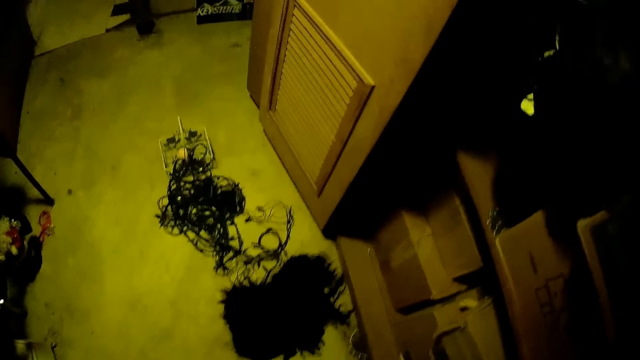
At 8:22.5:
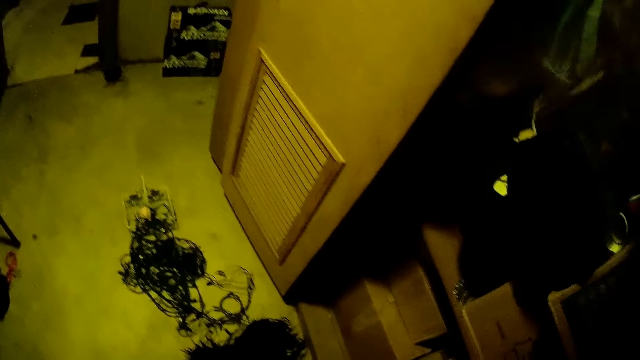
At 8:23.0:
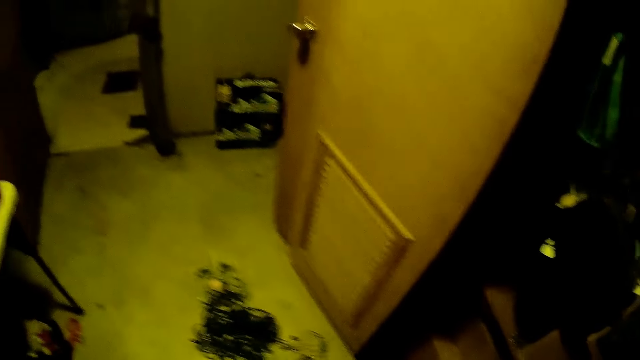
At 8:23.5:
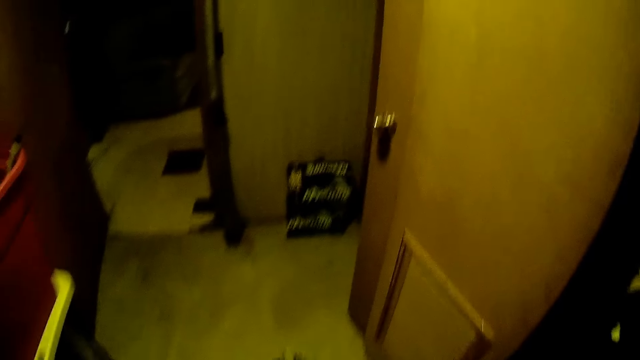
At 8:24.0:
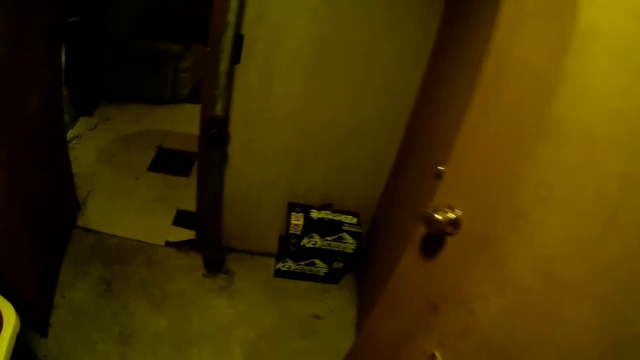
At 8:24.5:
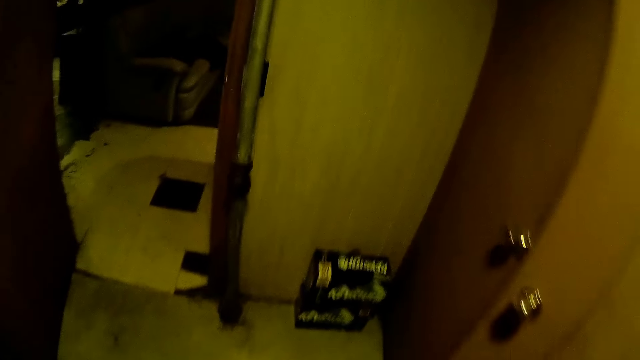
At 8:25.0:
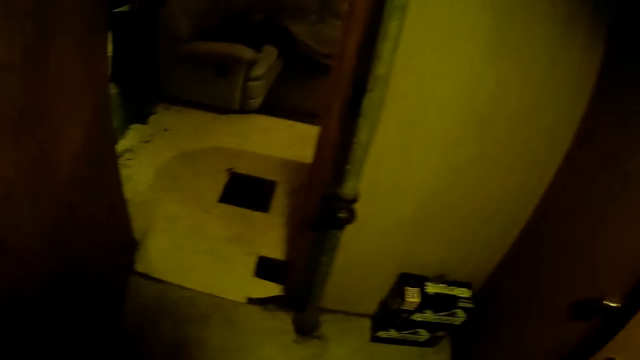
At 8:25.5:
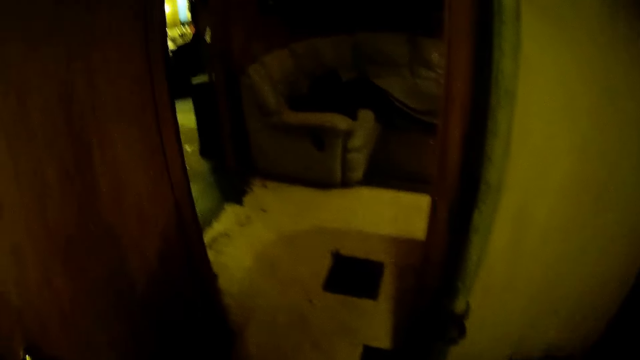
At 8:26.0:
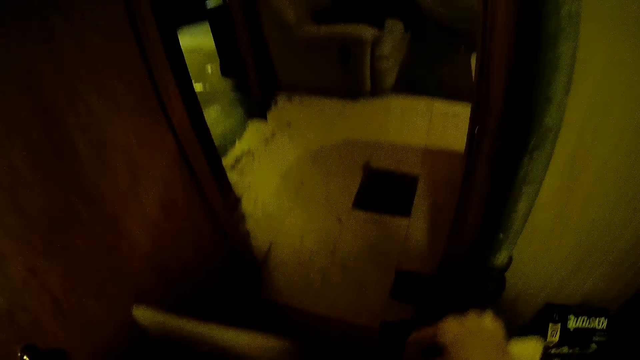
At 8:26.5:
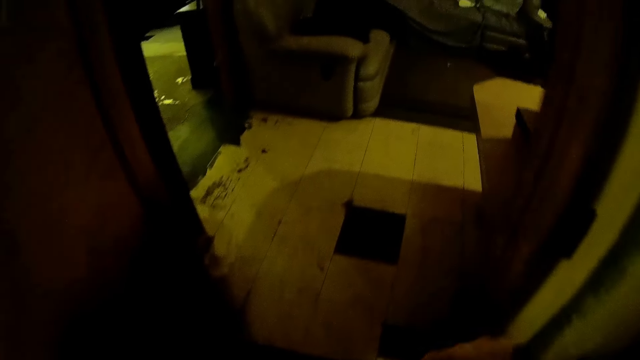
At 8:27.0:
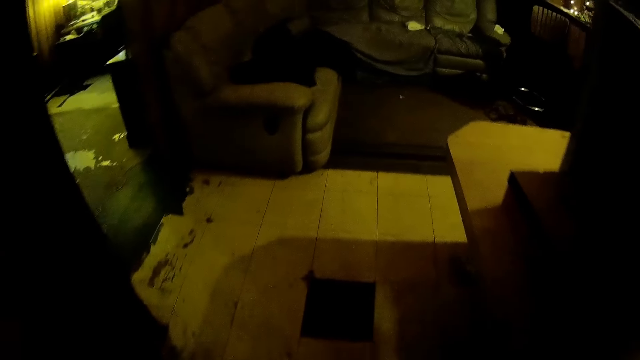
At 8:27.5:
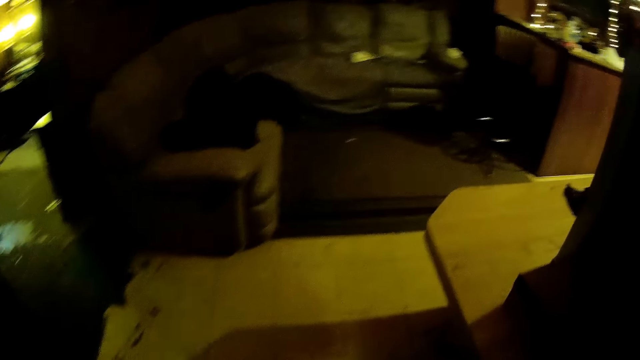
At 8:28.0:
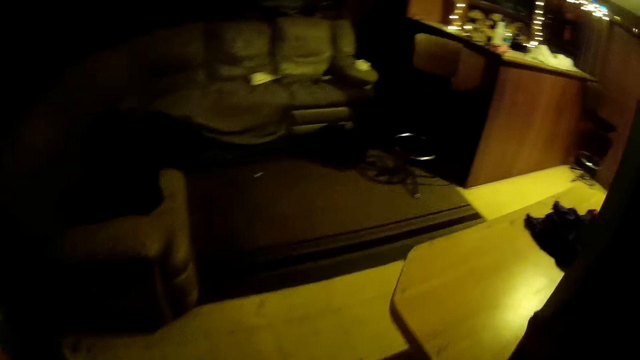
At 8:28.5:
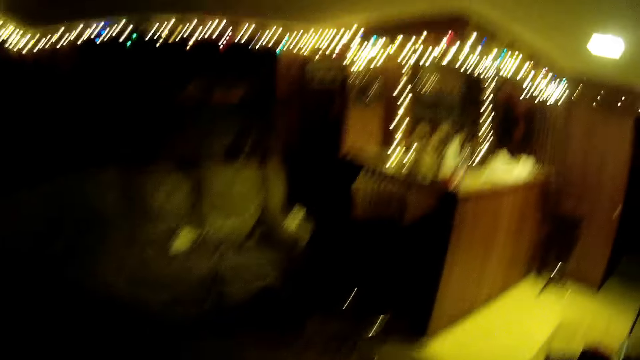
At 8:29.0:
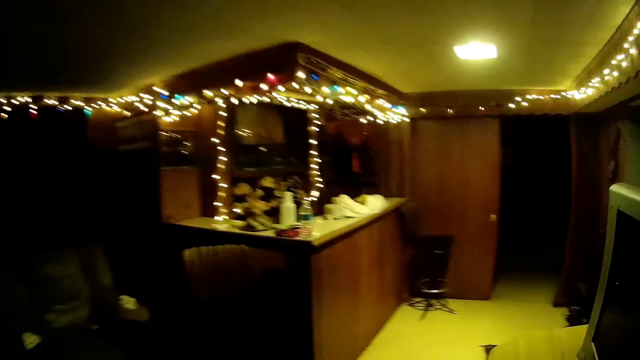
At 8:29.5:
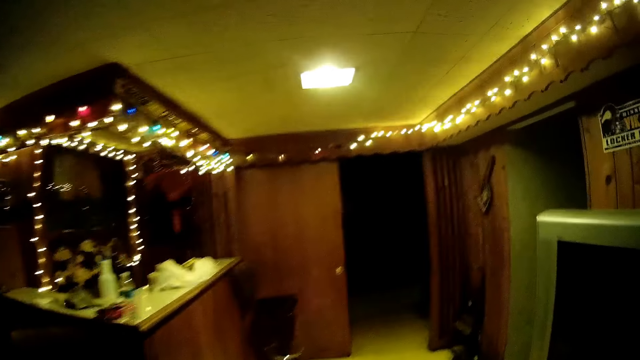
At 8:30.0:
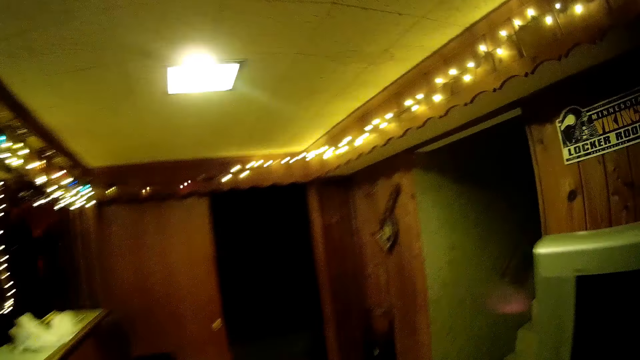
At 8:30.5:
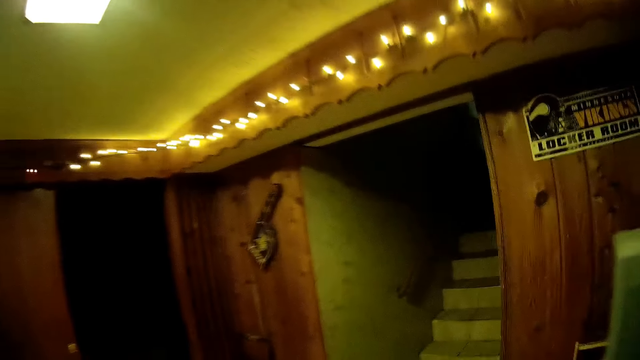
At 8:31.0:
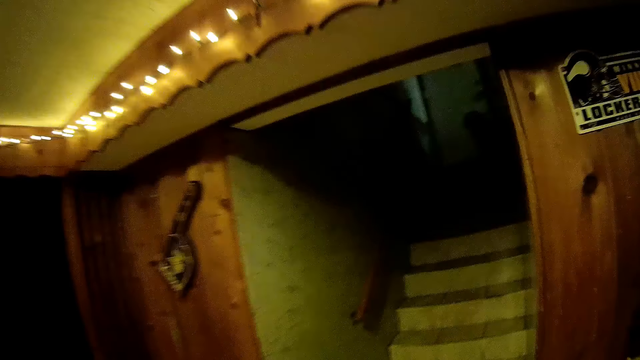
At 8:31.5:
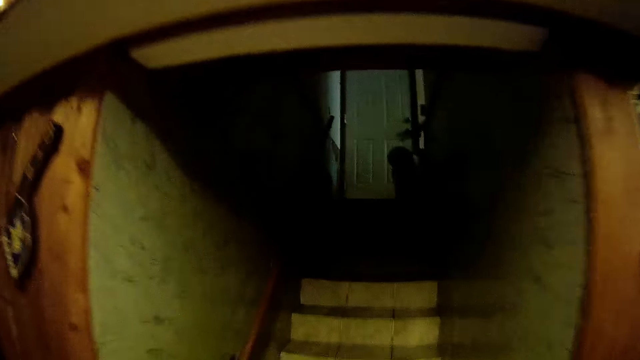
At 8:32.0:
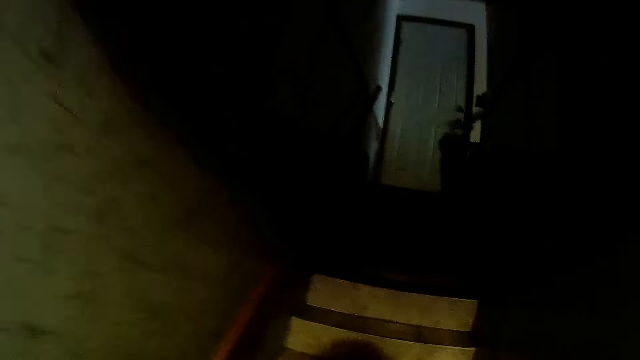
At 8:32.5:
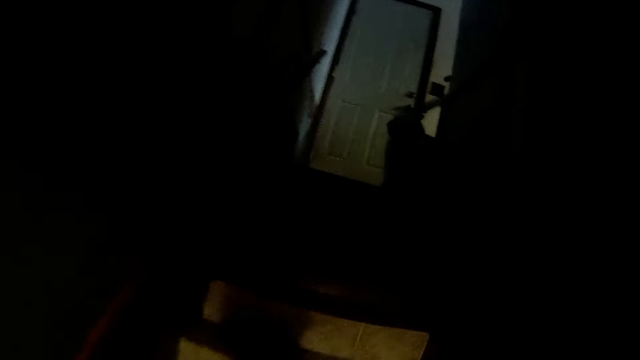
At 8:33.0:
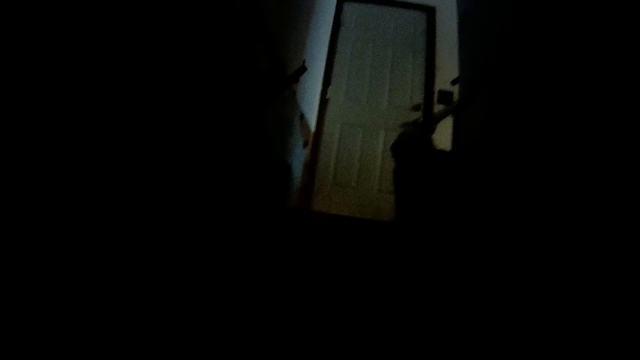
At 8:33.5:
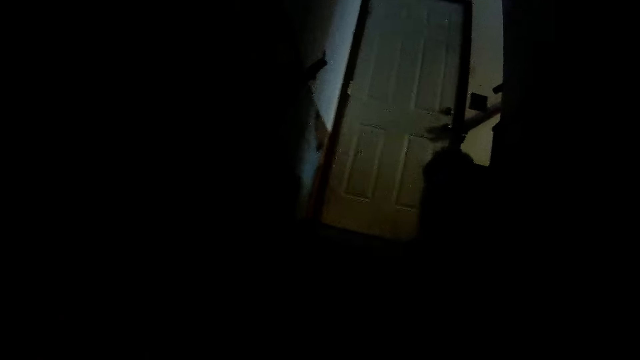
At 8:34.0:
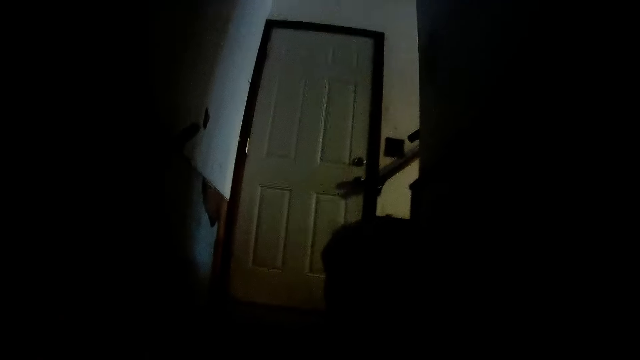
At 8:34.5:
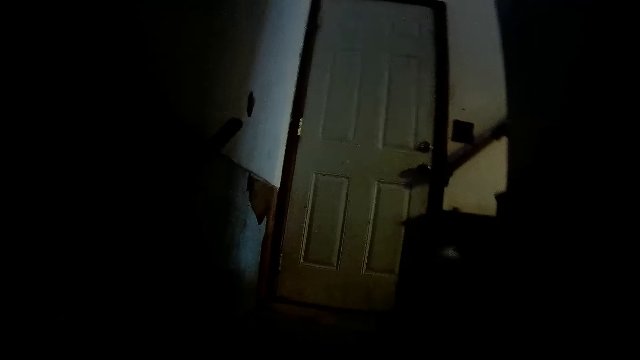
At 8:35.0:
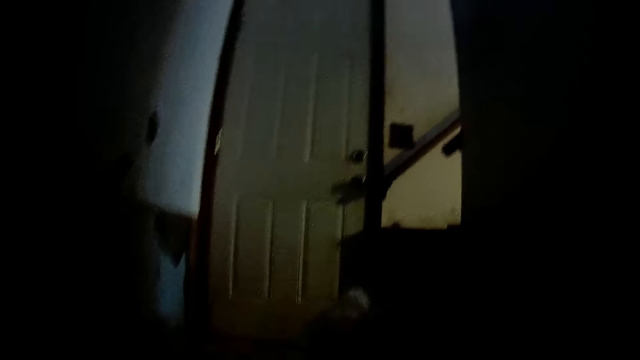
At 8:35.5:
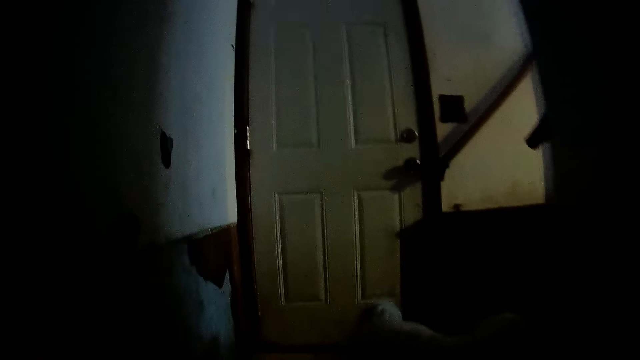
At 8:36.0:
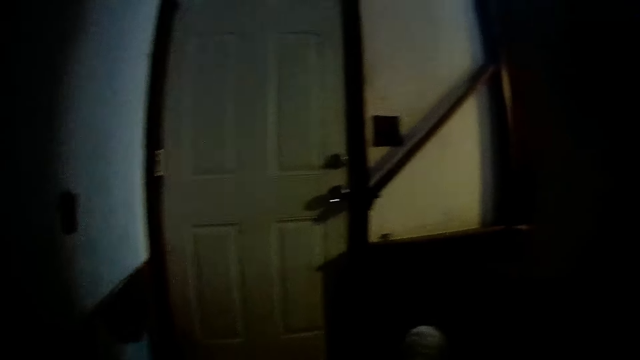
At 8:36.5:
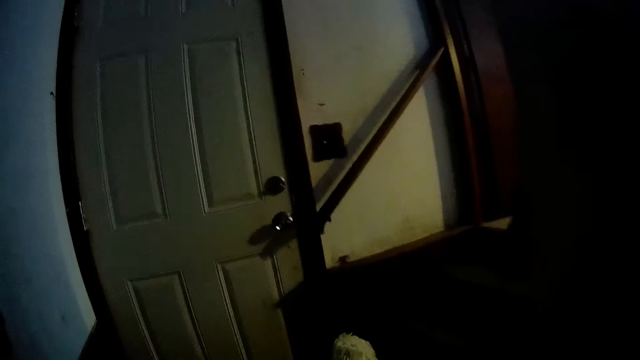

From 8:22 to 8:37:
The camera wearer carries the box around the room. They walk out of the basement. They climb up the stairs. They walk toward the dog.

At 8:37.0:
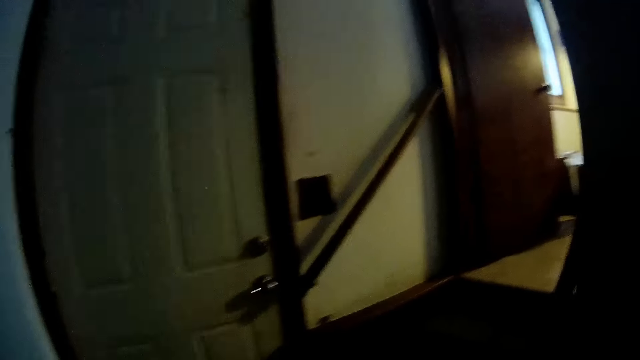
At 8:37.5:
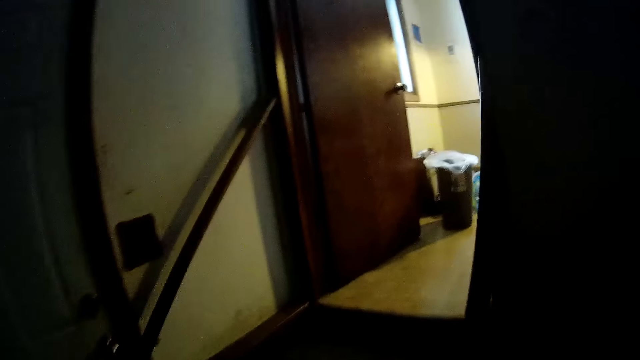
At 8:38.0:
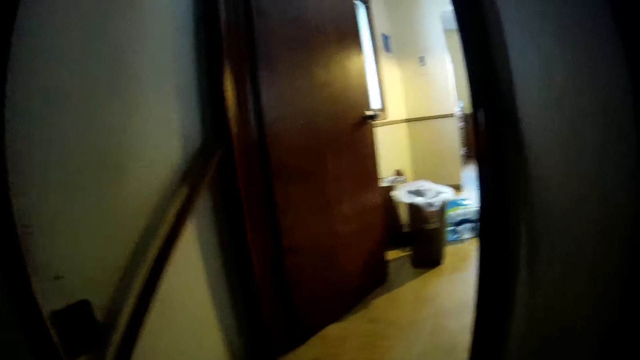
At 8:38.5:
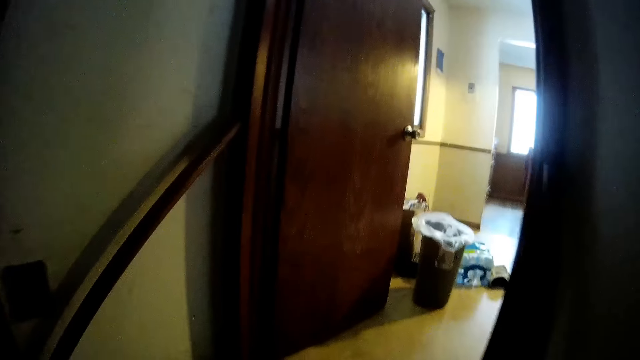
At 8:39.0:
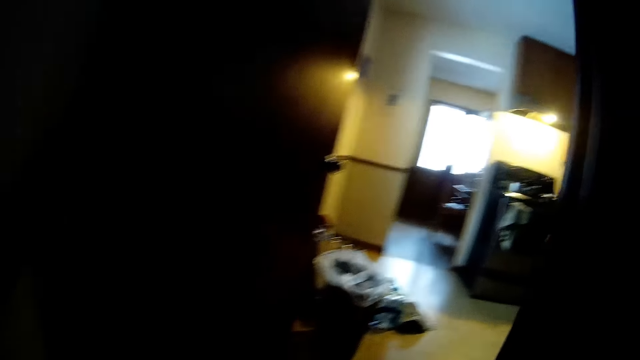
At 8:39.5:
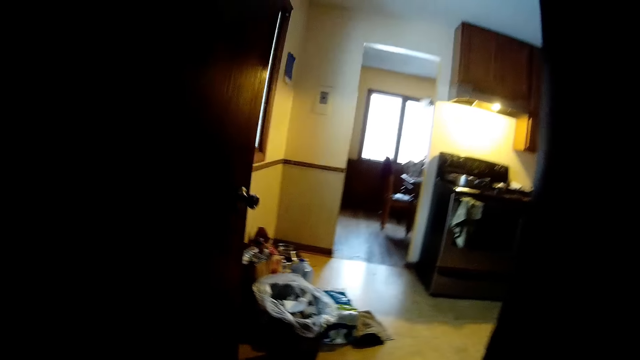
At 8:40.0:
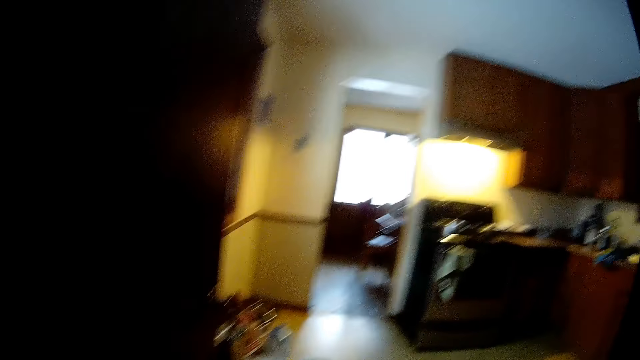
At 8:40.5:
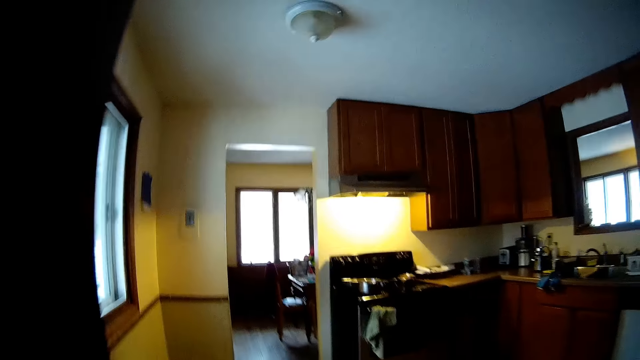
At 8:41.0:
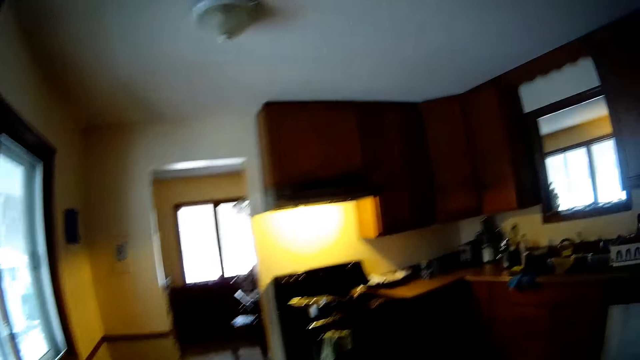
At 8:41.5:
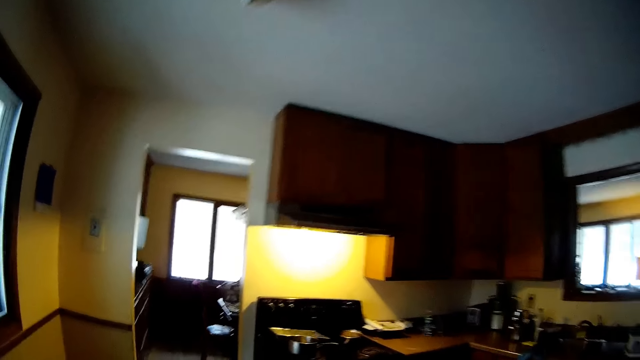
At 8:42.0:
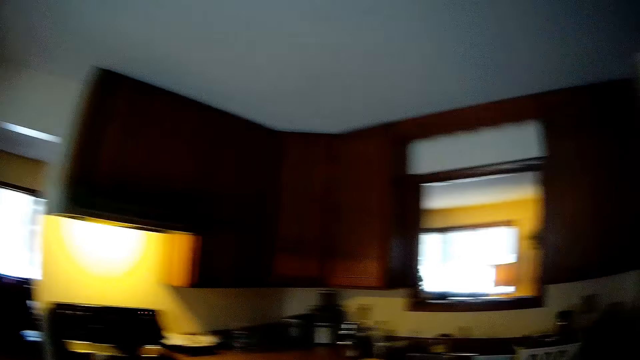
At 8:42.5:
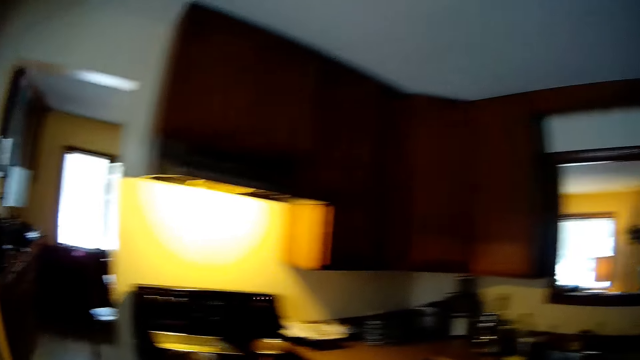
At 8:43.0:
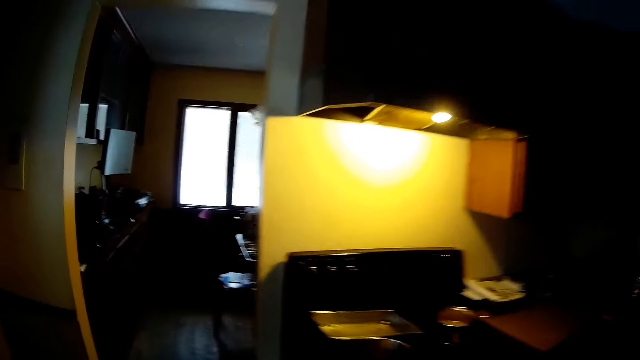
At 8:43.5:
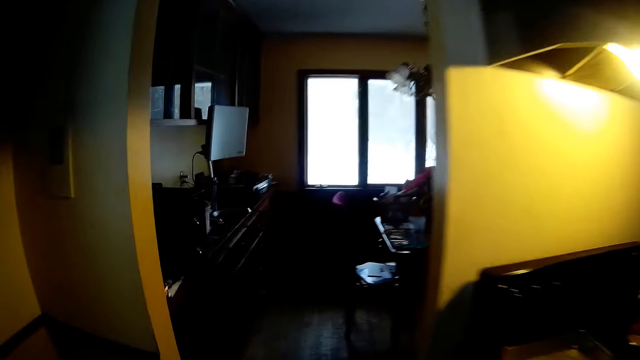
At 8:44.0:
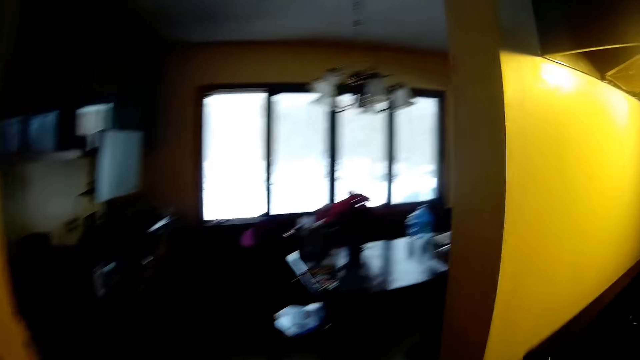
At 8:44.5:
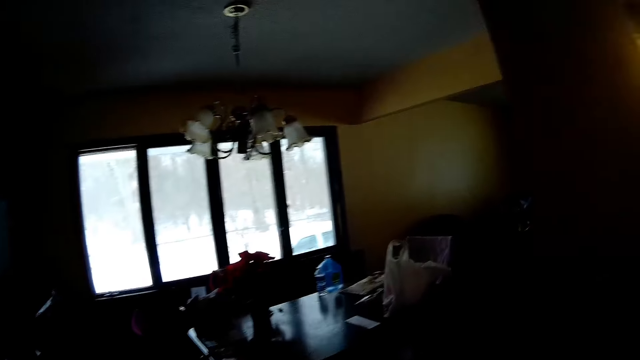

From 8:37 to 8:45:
The camera wearer passes the kitchen. They walk into the kitchen. They walk out of the kitchen into the dining room.
